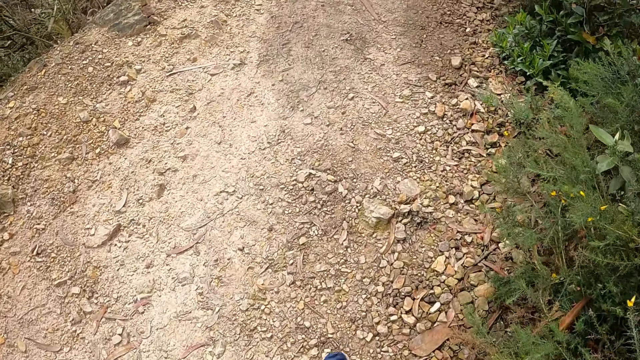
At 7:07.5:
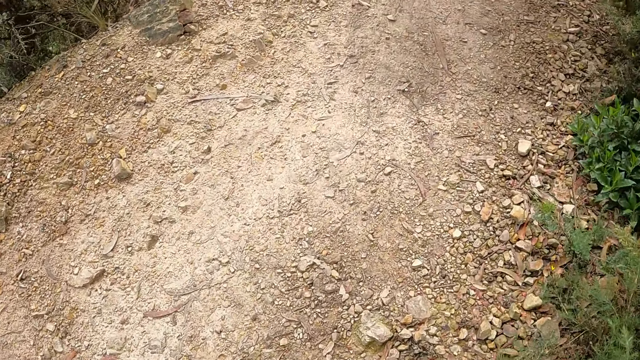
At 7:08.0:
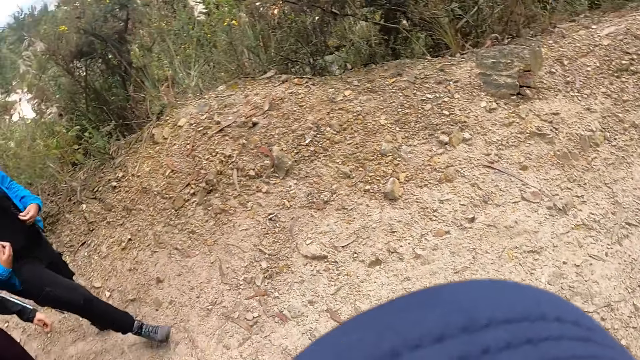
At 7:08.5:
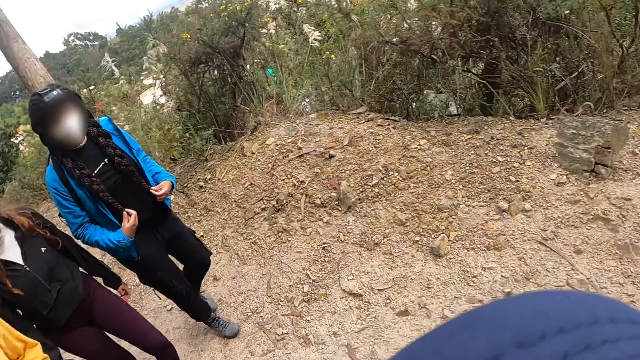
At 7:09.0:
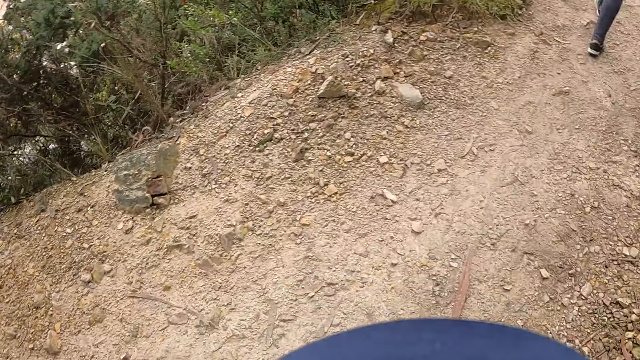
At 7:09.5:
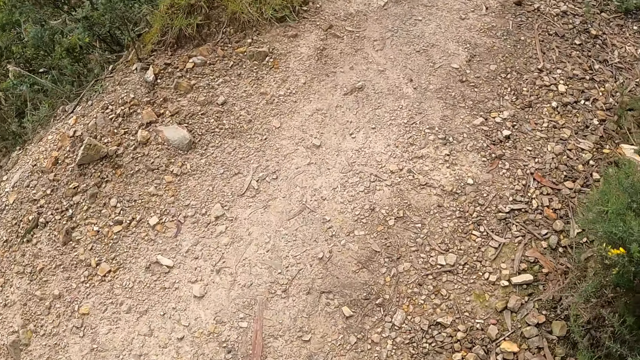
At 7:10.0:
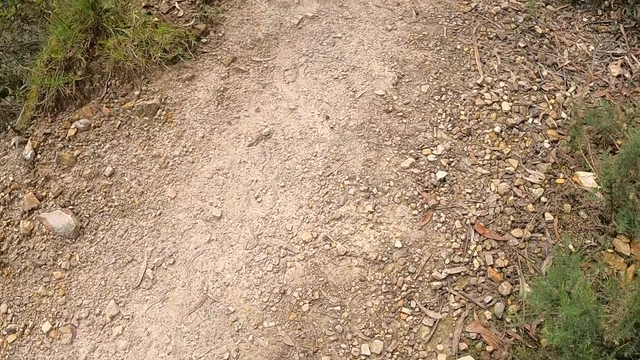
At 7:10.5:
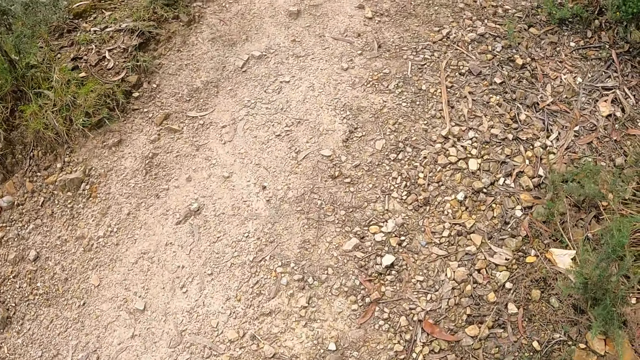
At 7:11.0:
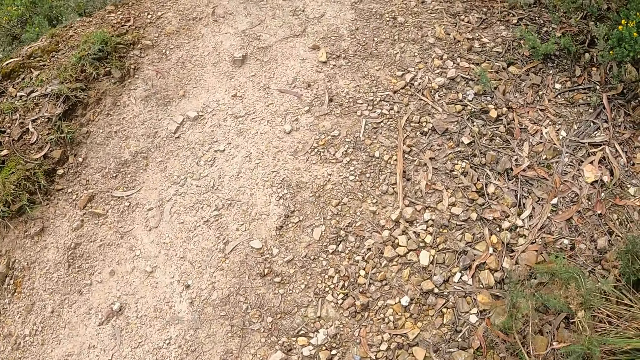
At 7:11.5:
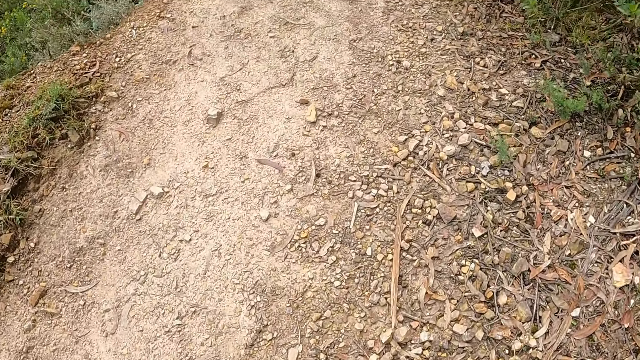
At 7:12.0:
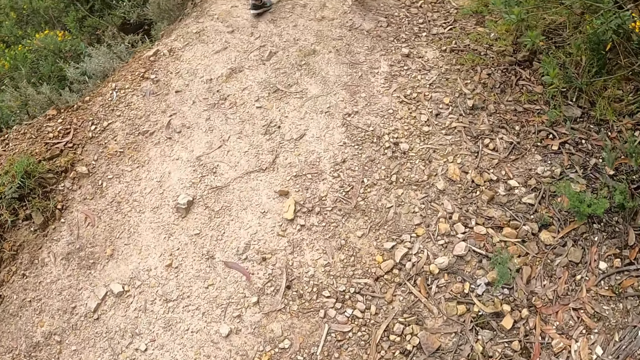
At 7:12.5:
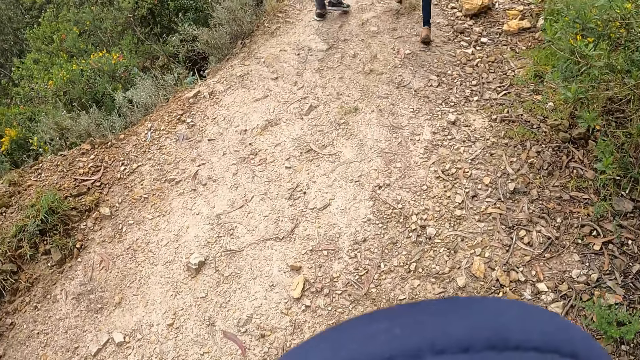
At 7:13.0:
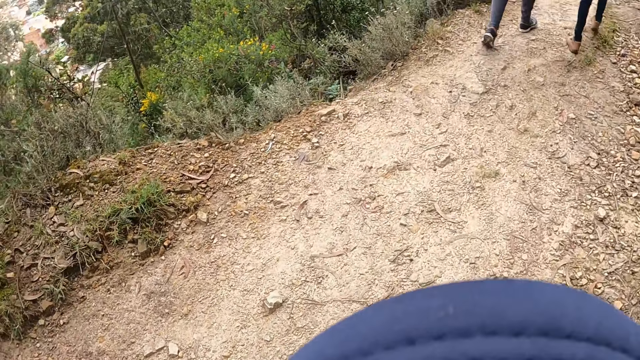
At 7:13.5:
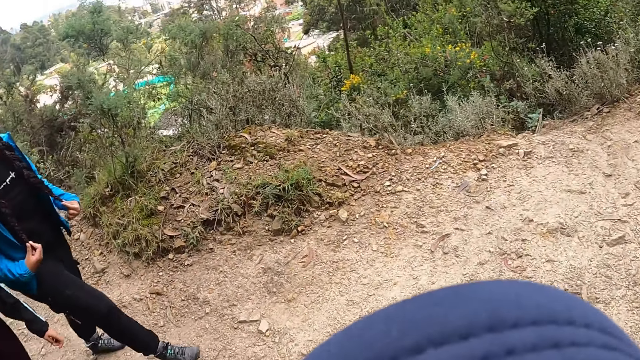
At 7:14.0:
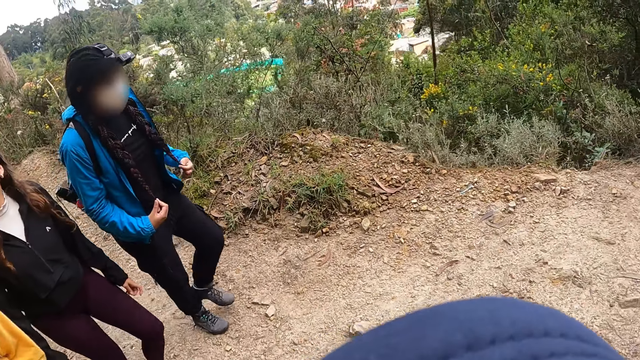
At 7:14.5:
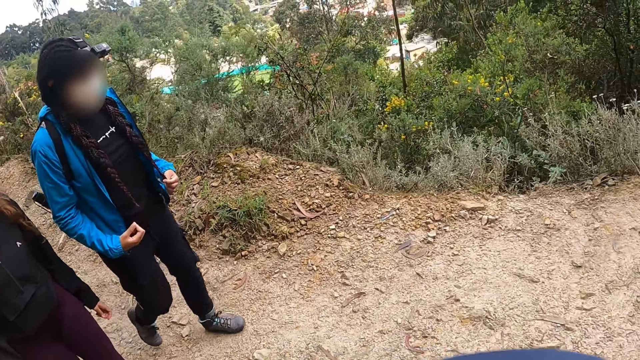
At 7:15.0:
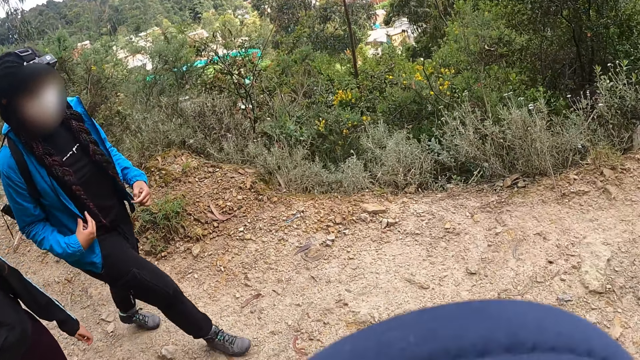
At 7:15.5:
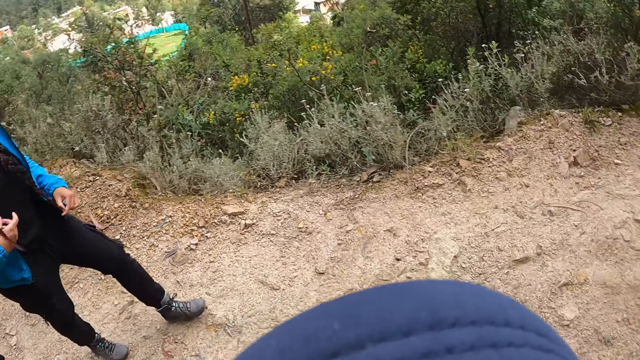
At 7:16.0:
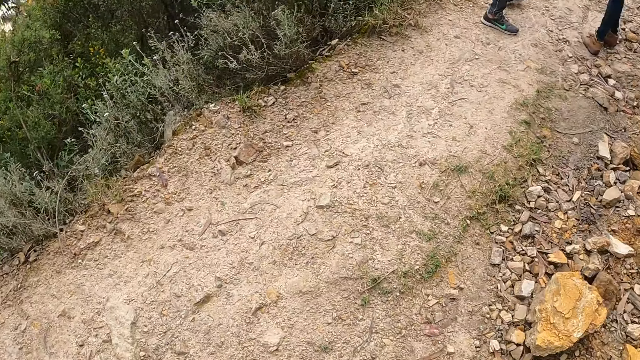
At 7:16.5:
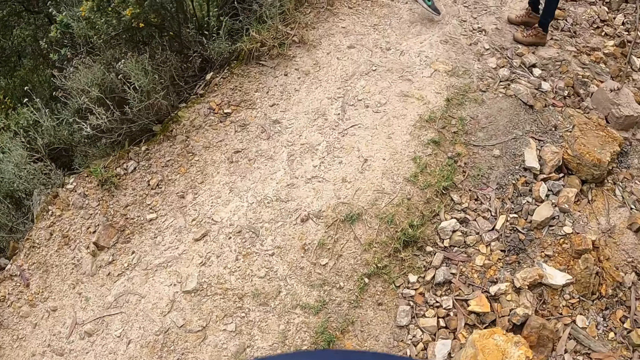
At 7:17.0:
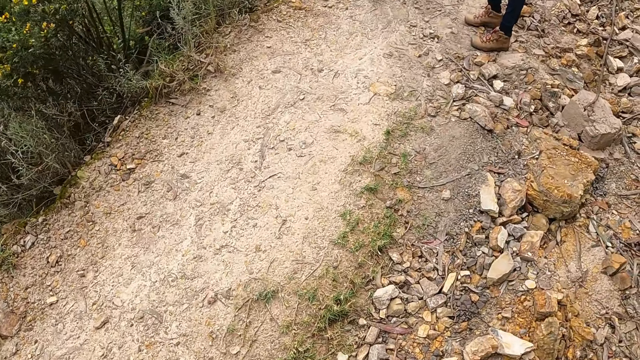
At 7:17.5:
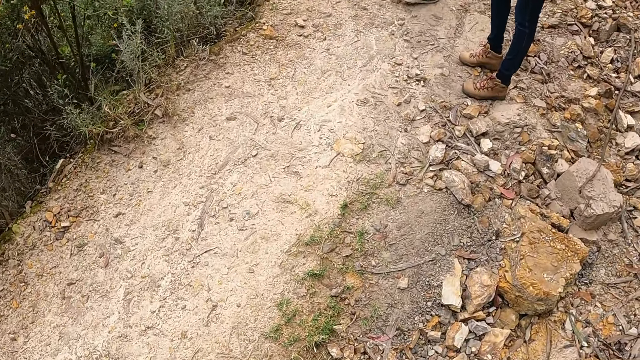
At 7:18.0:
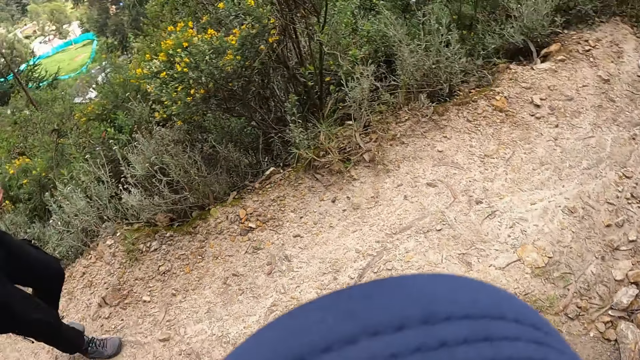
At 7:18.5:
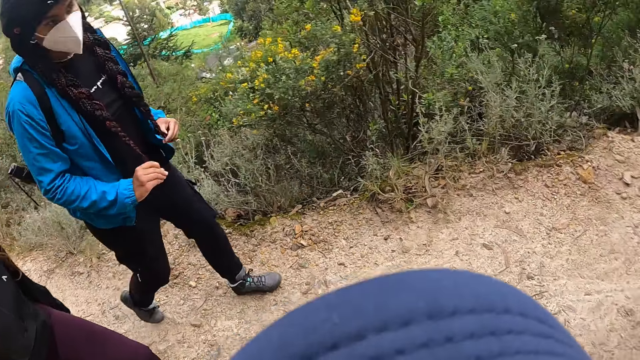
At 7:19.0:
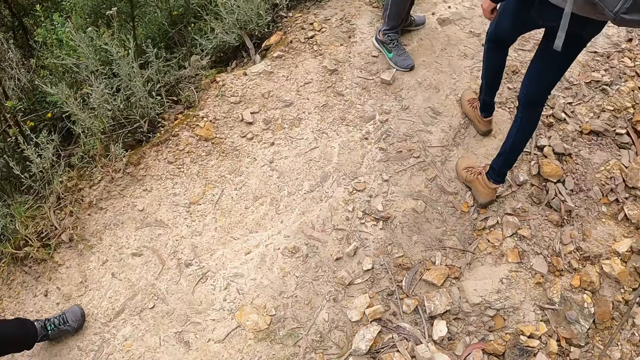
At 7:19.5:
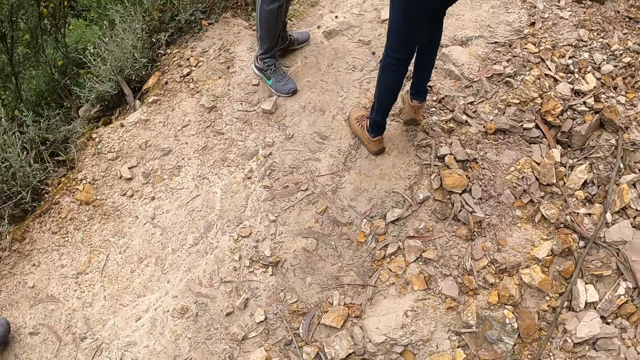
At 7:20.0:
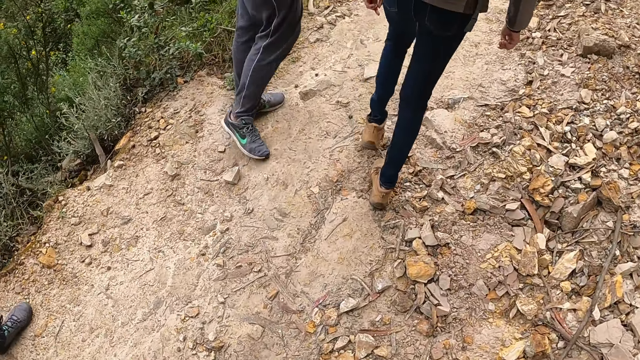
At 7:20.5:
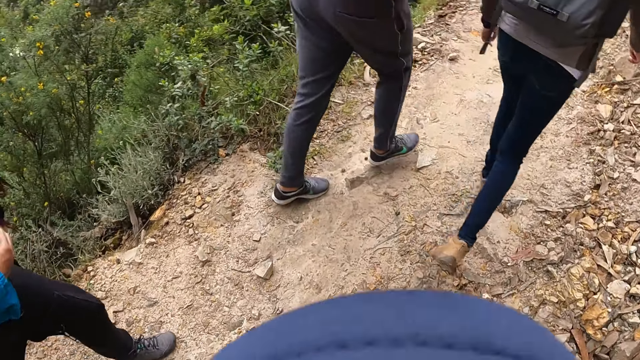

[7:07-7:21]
The camera wearer looks back. They look forward. They look back. They look around.

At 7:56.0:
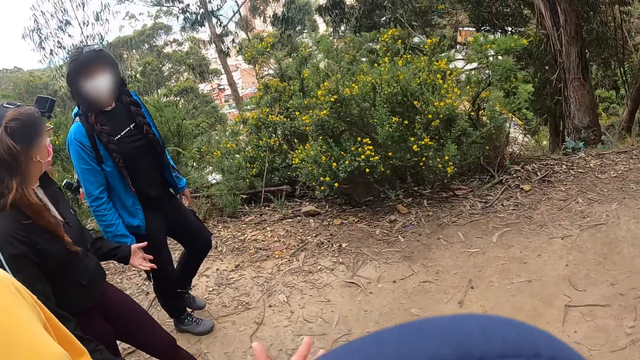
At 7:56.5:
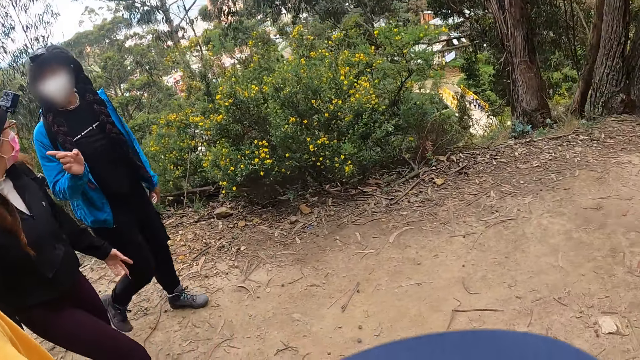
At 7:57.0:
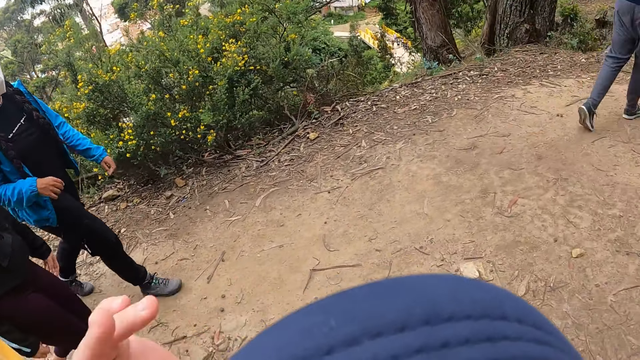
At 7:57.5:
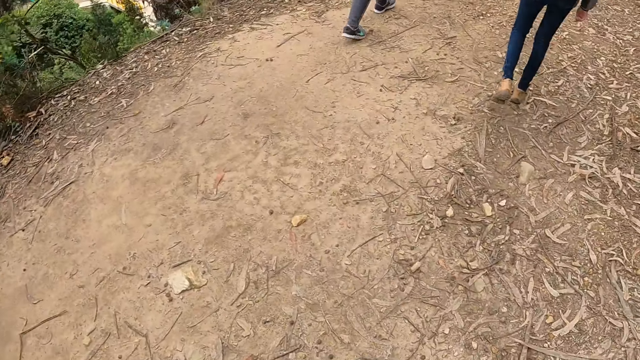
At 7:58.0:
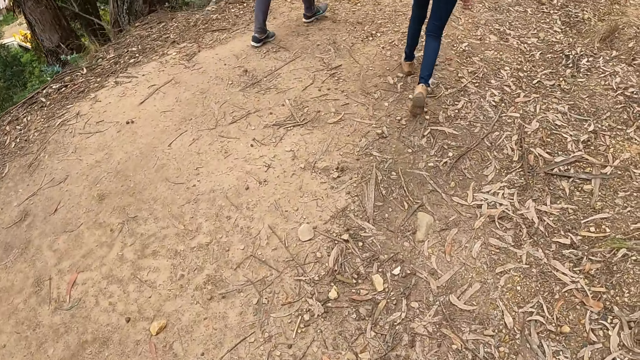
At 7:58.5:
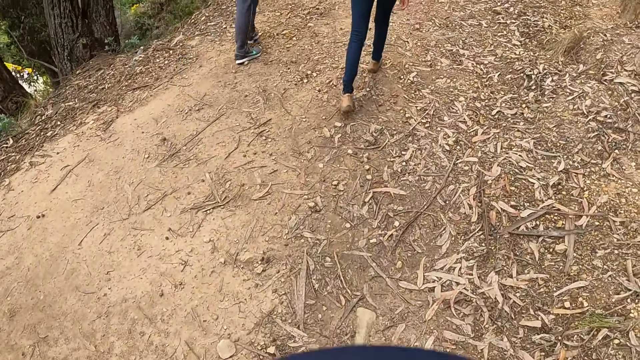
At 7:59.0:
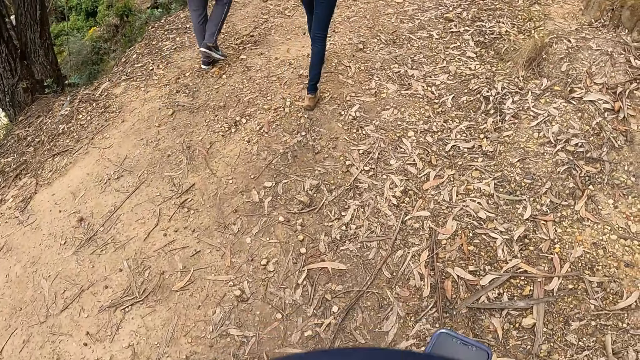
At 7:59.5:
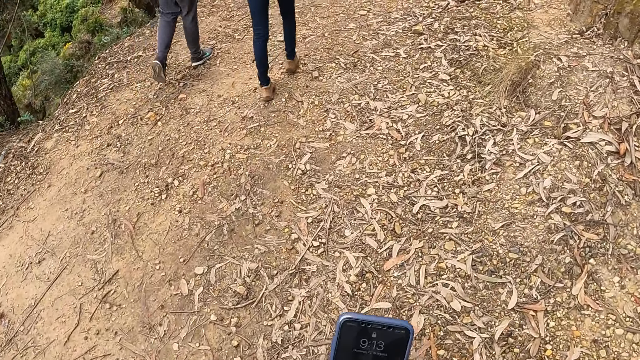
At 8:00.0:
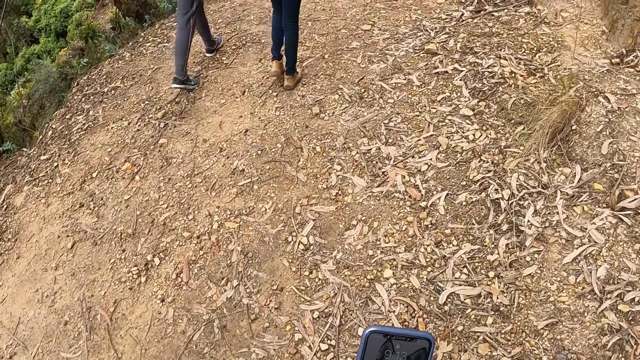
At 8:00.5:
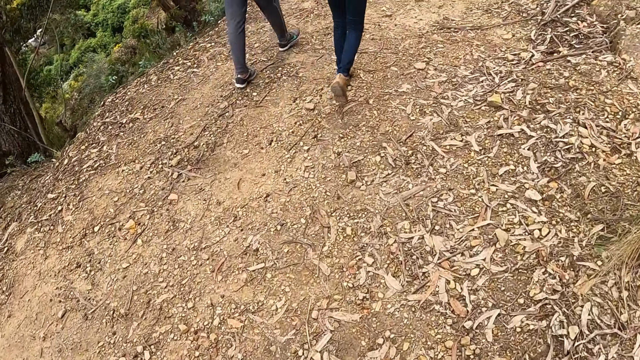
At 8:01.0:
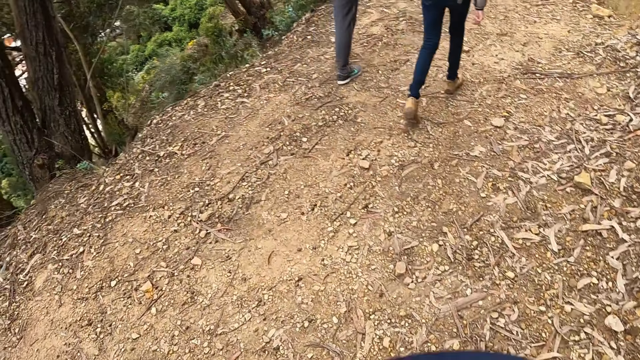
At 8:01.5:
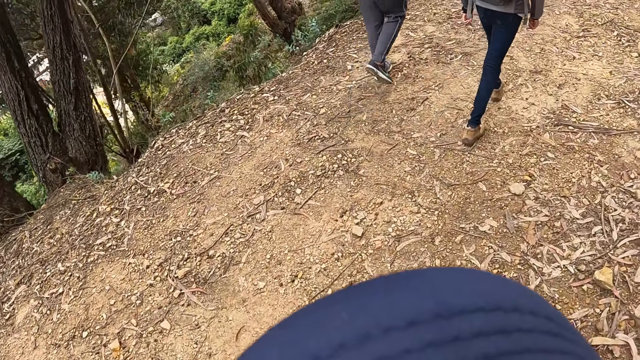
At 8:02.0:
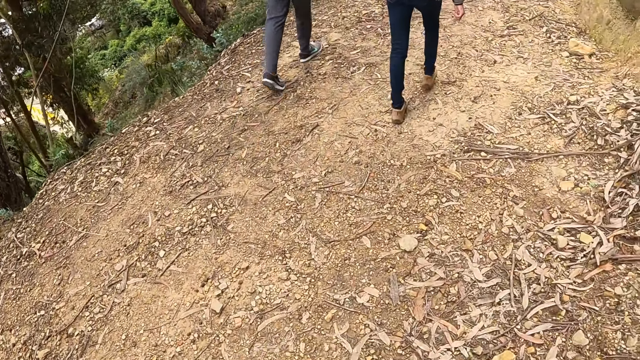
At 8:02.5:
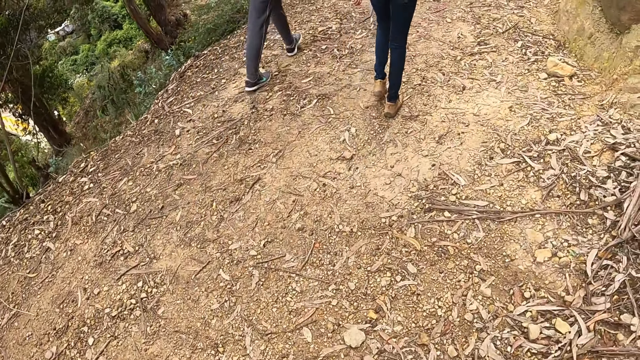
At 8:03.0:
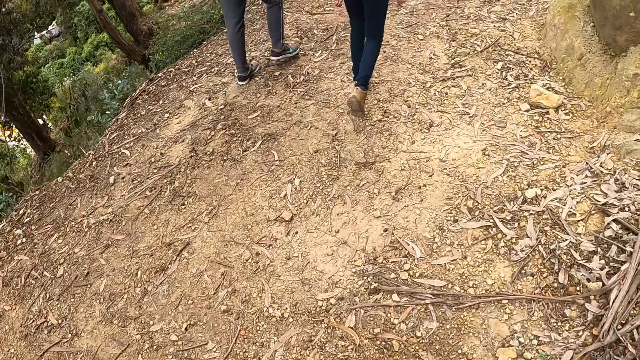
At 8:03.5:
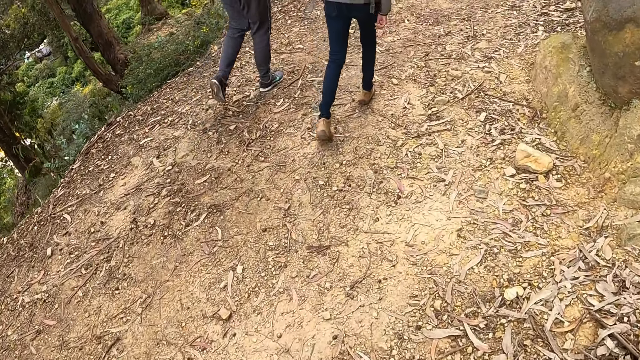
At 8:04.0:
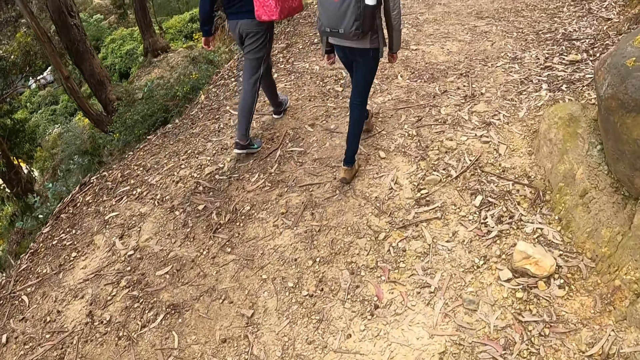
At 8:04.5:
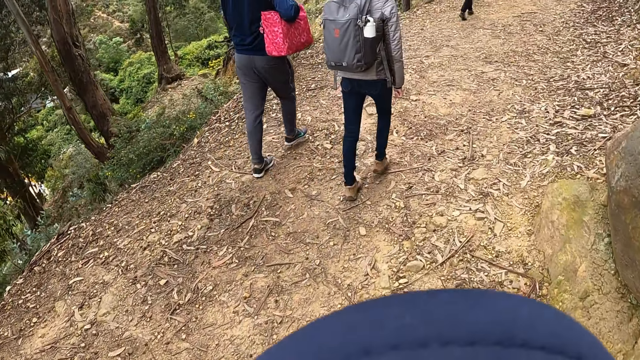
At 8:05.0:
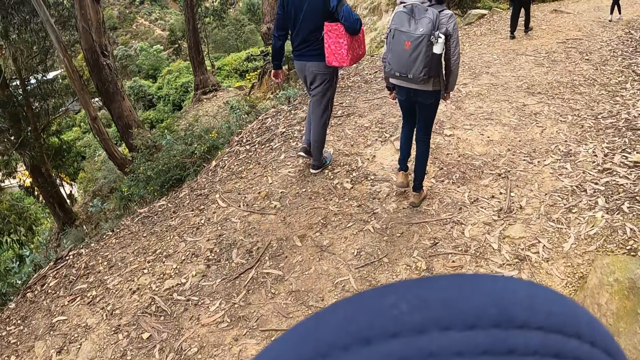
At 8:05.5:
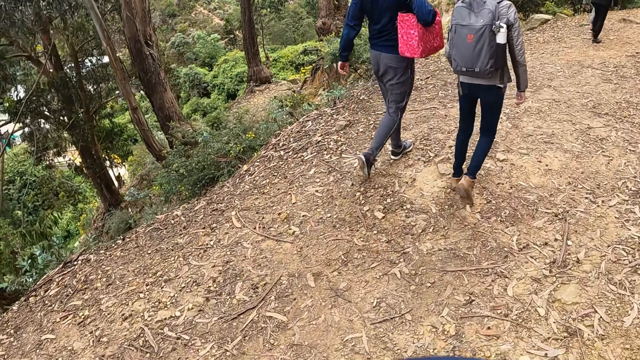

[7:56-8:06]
The camera wearer lifts the left hand. She holds a phone with her right hand. She takes out the phone, looks at the phone, and walks.
